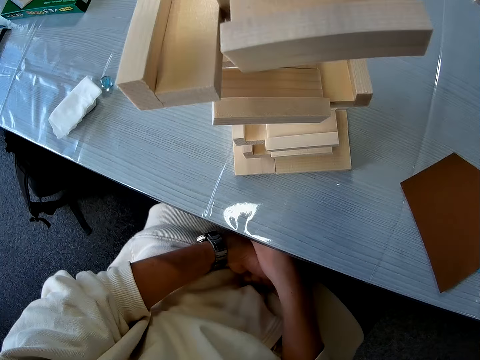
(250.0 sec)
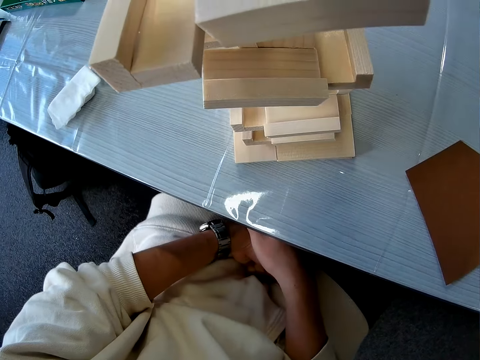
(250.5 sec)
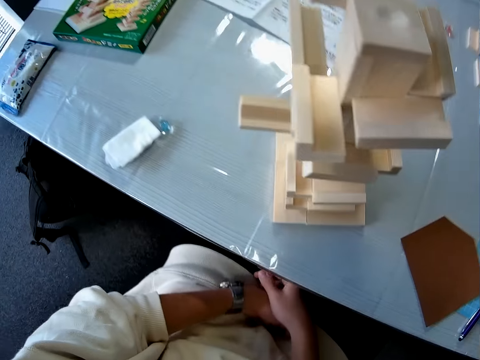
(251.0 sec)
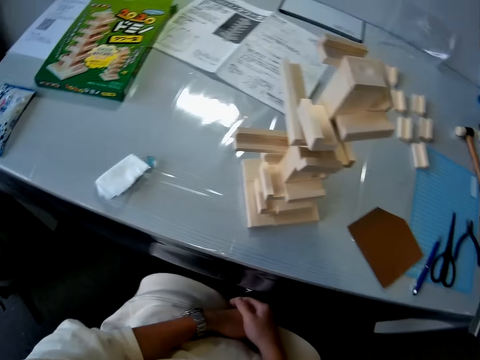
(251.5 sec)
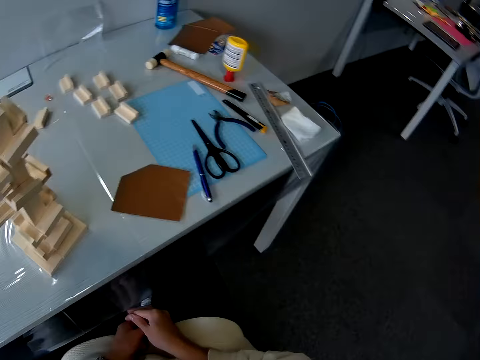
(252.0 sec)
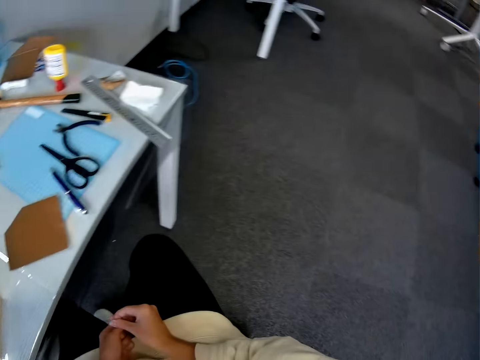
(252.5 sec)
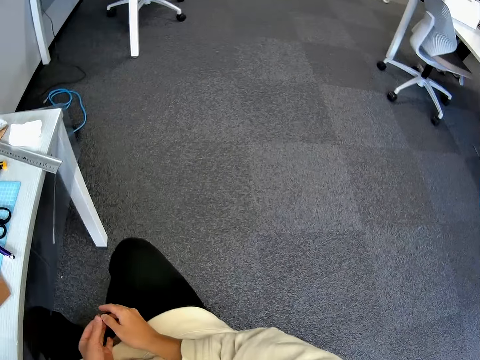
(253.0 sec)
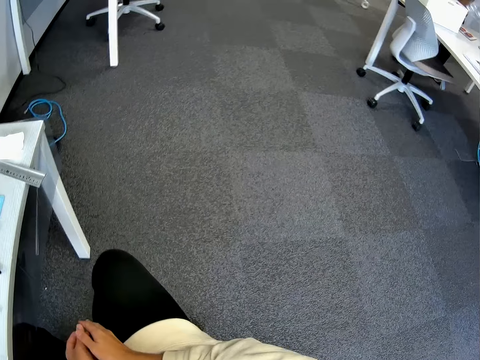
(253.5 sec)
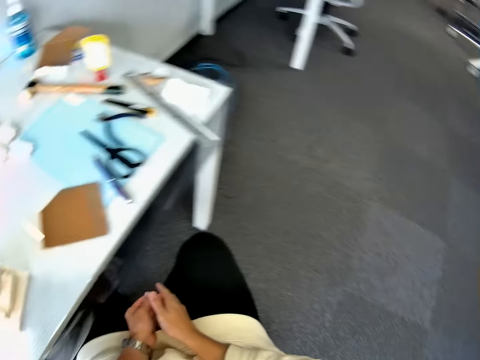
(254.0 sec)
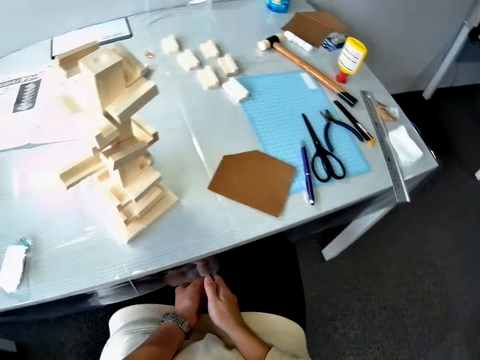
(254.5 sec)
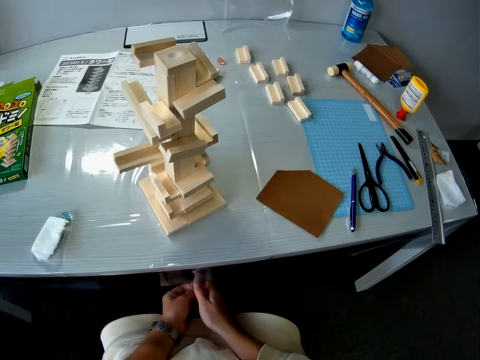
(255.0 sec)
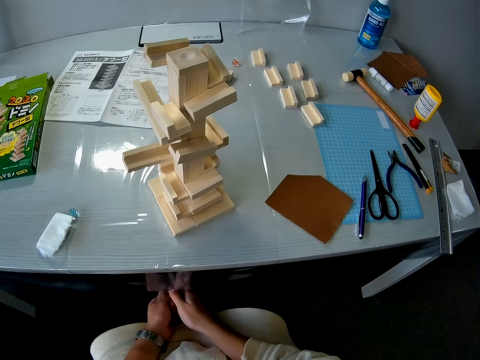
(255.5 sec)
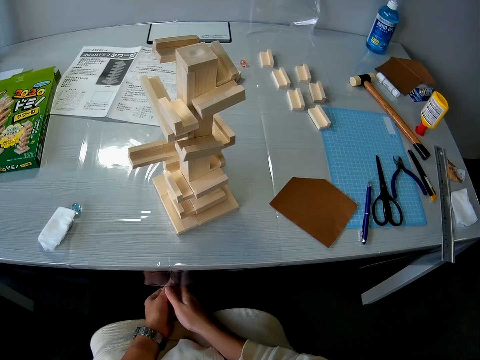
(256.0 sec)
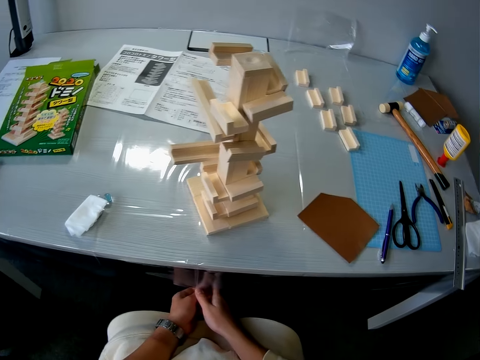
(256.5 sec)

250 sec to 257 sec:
The camera wearer looks at another table on his right. He moves his hands. He looks back at the table in front of him. He moves his body.
